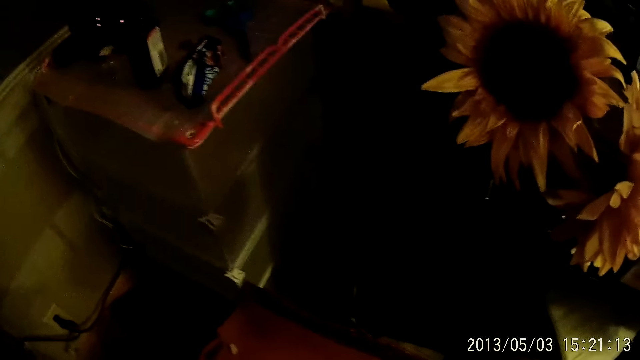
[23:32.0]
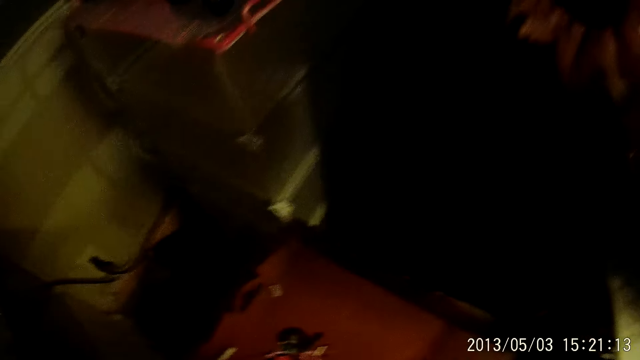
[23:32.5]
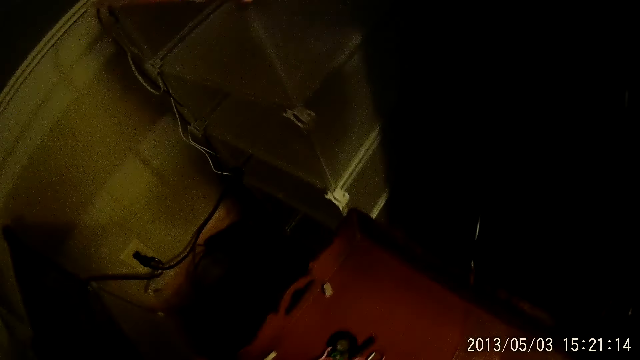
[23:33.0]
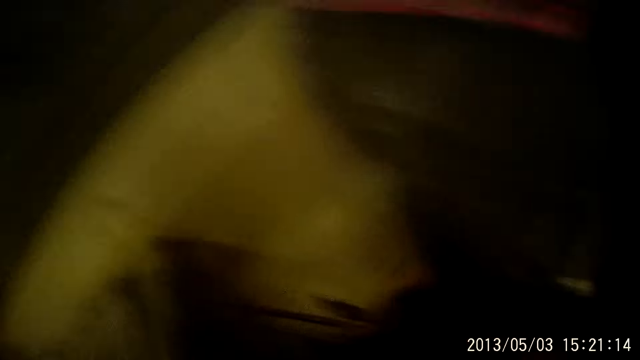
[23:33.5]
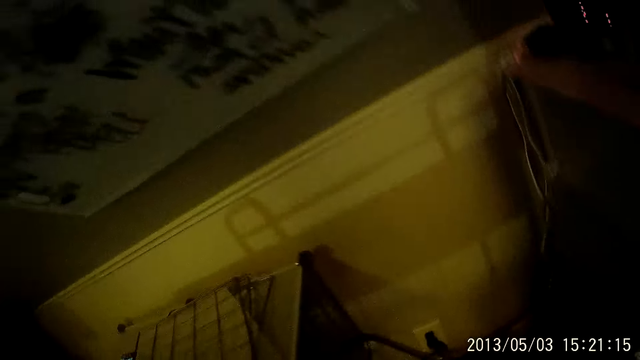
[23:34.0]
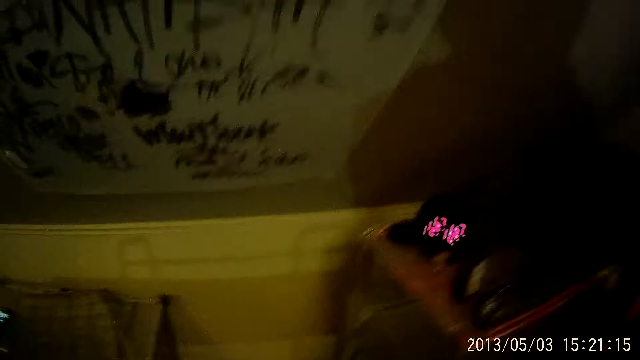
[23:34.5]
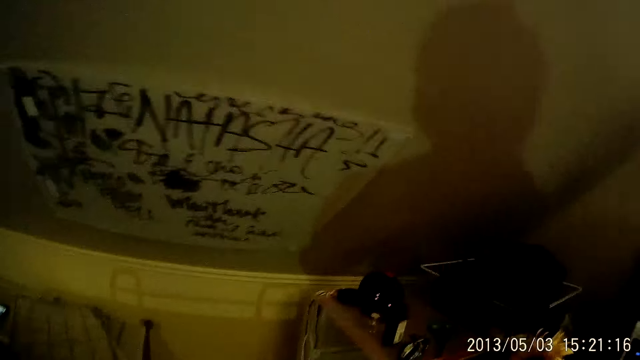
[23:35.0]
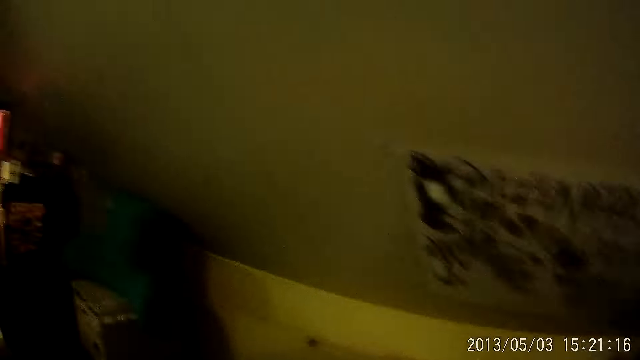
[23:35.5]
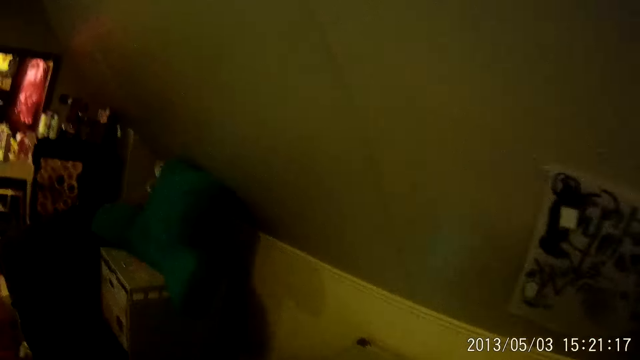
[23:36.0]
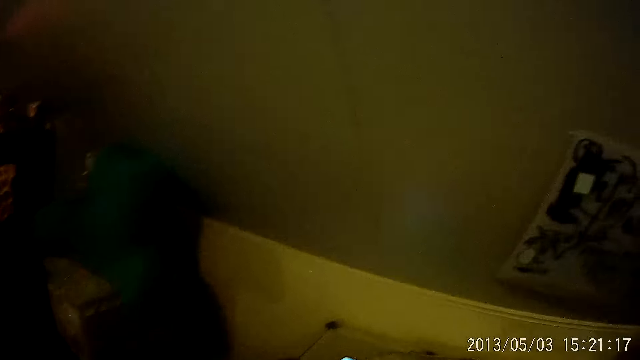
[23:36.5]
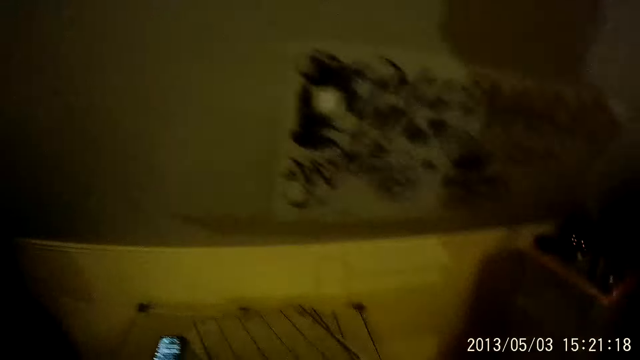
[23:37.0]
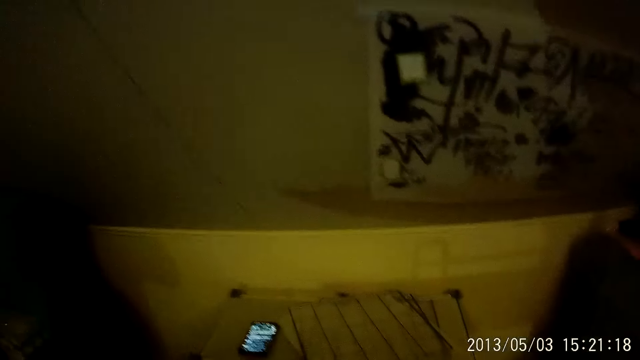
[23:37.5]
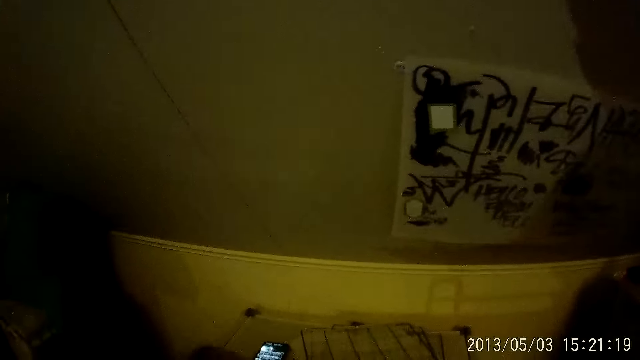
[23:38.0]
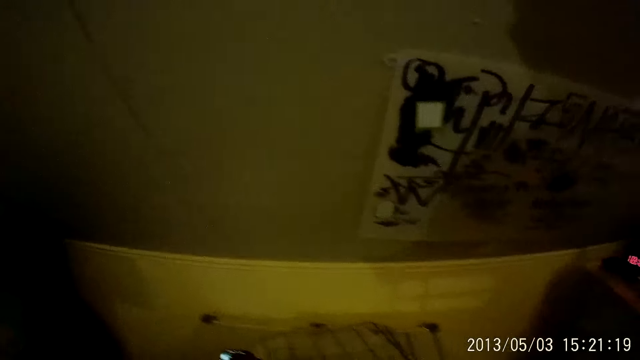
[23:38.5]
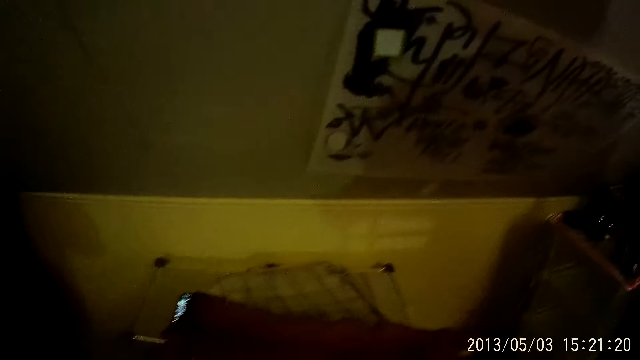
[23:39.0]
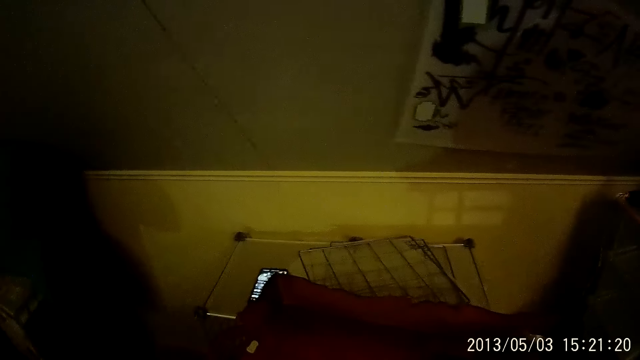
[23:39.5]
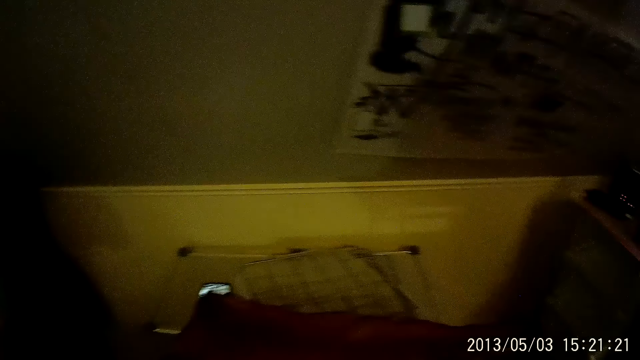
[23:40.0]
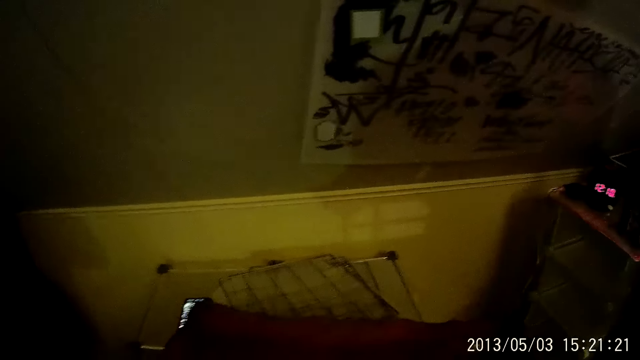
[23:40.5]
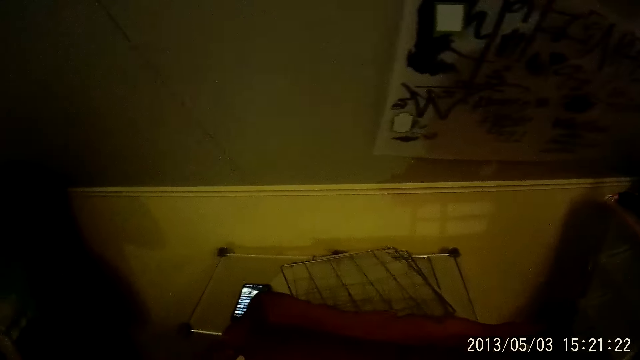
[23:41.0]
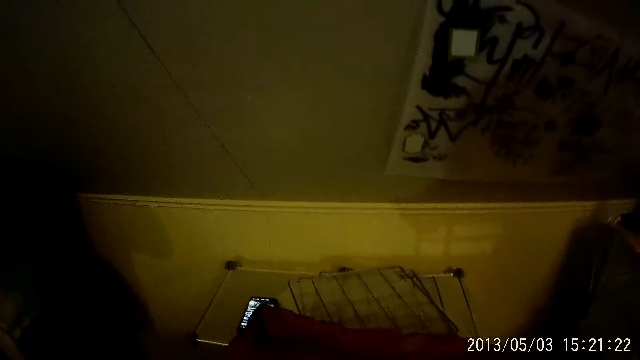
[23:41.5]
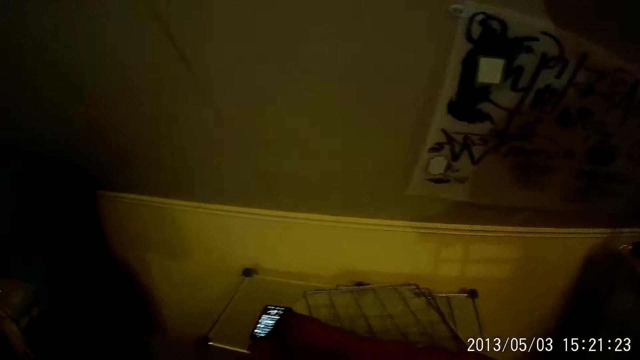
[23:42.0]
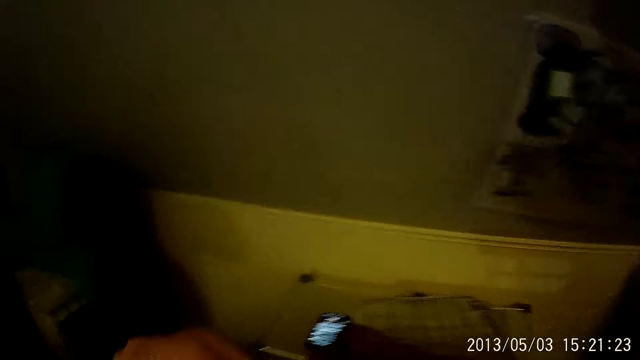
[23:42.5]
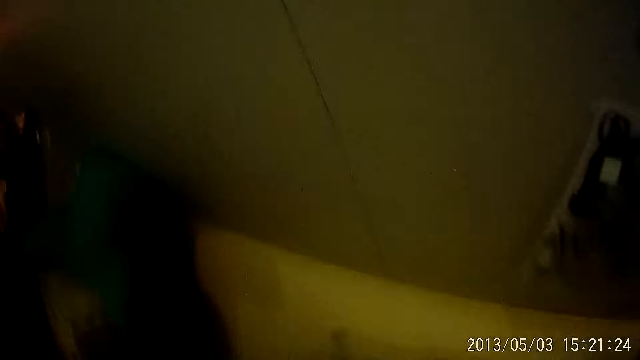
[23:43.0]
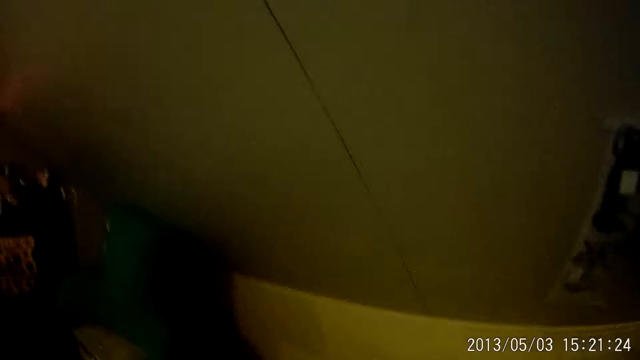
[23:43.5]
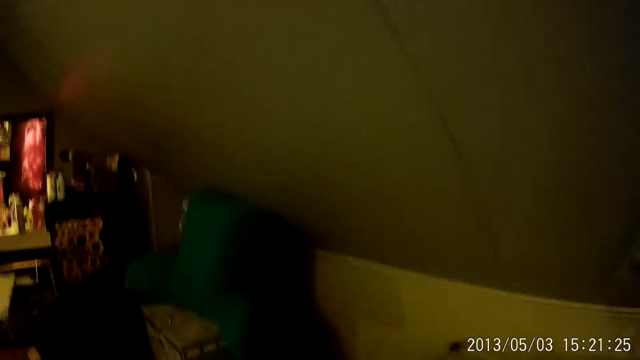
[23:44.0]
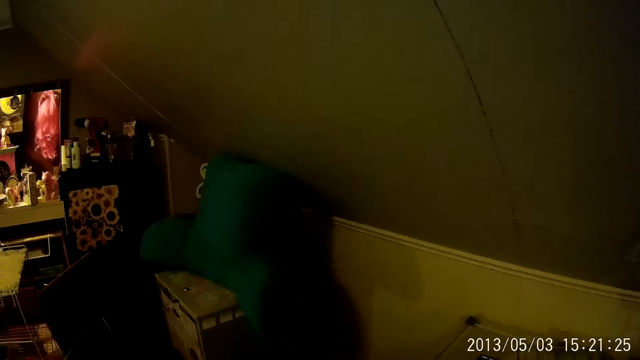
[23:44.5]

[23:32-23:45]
The camera wearer operates a mobile phone on a rack with her right hand.

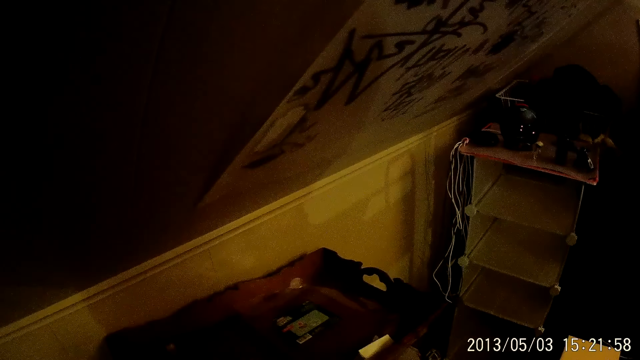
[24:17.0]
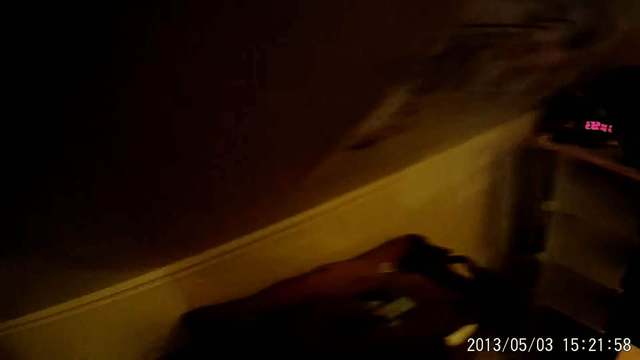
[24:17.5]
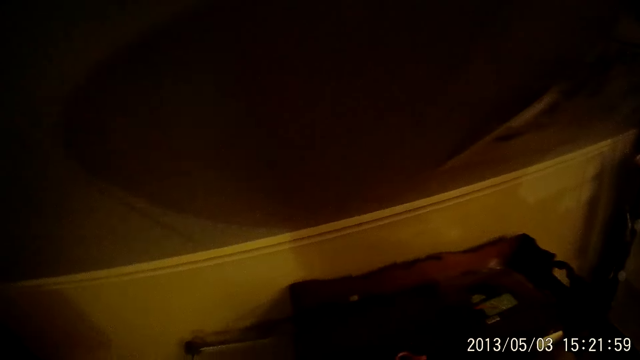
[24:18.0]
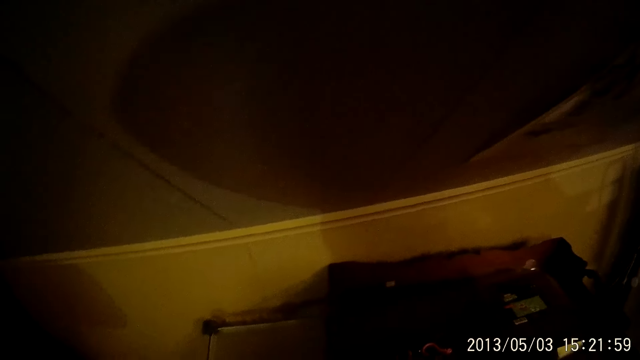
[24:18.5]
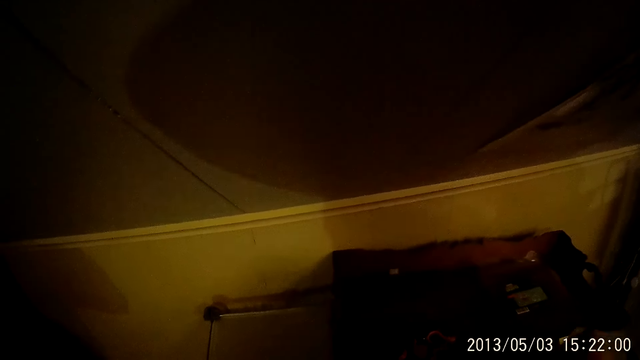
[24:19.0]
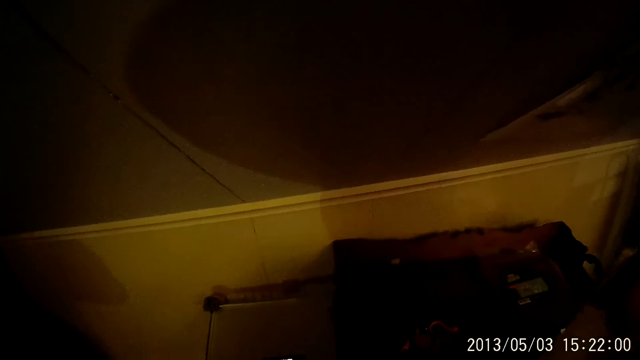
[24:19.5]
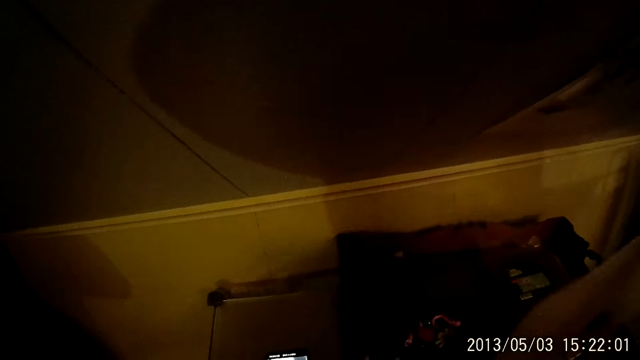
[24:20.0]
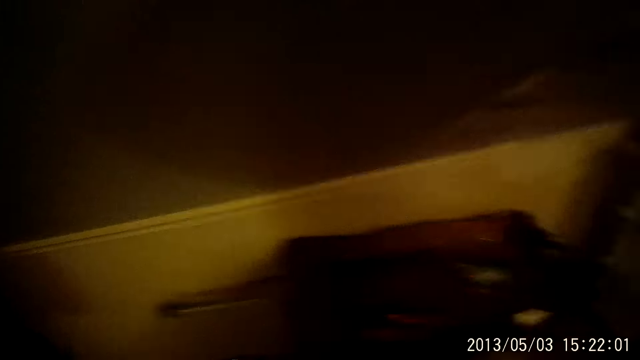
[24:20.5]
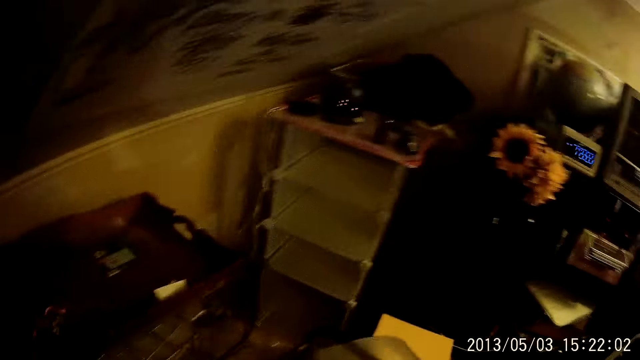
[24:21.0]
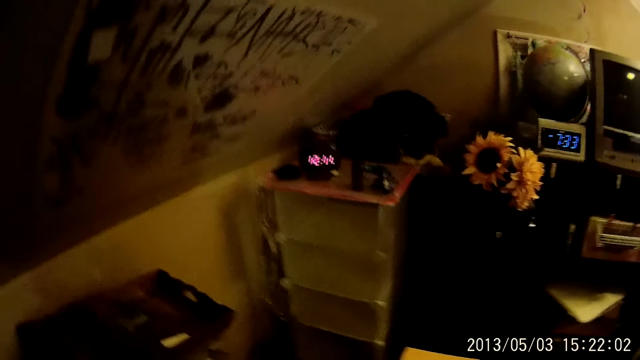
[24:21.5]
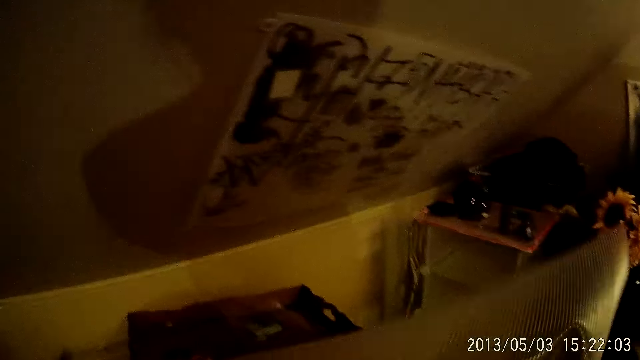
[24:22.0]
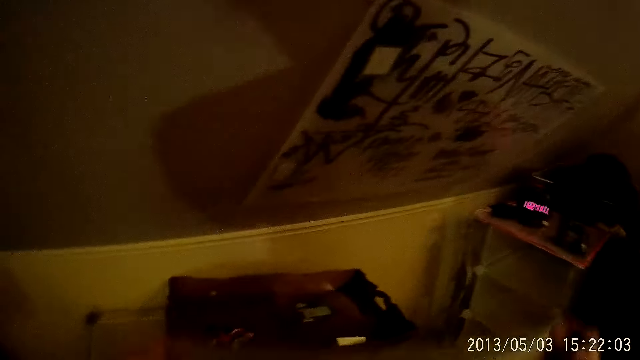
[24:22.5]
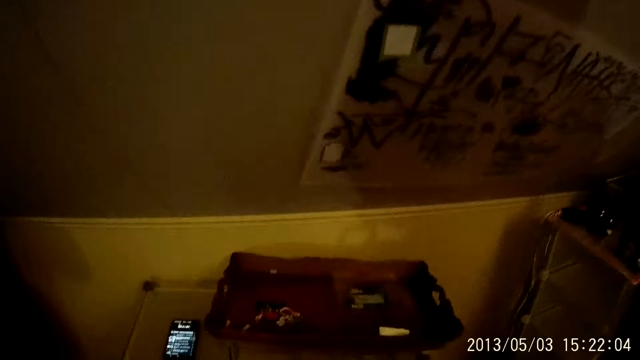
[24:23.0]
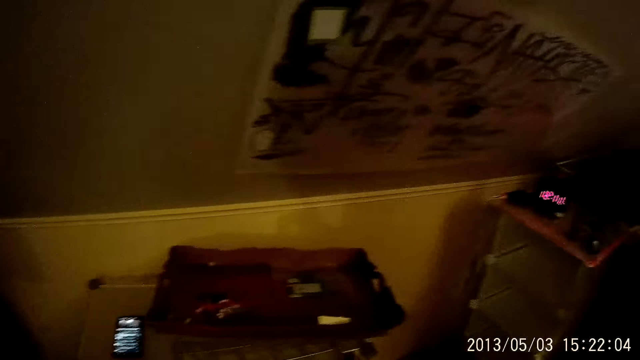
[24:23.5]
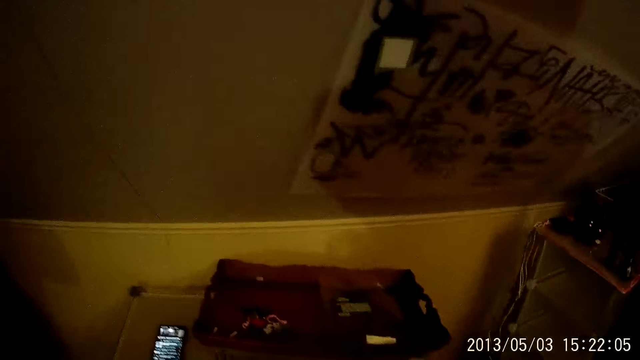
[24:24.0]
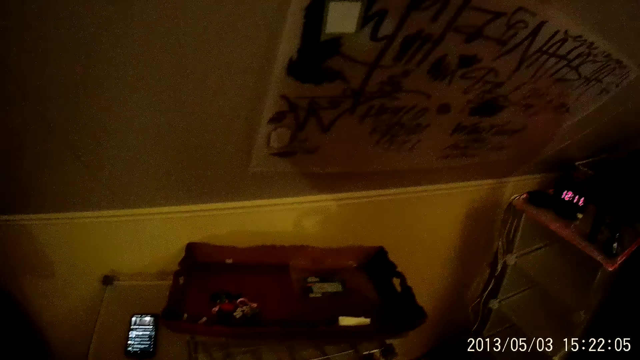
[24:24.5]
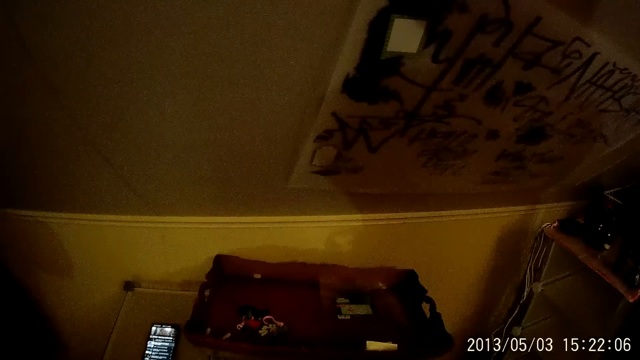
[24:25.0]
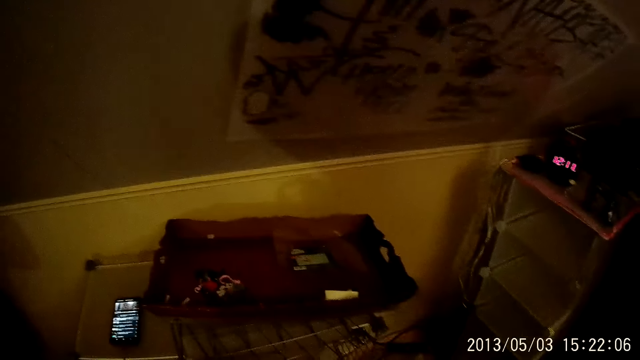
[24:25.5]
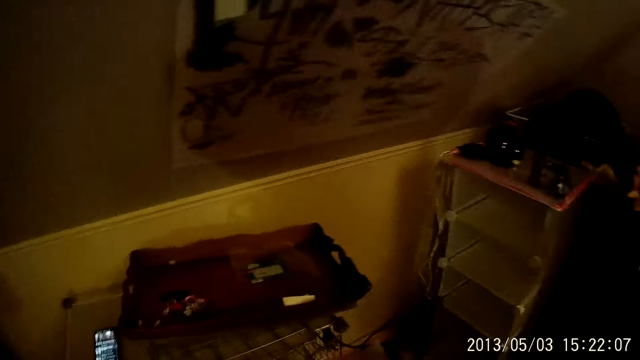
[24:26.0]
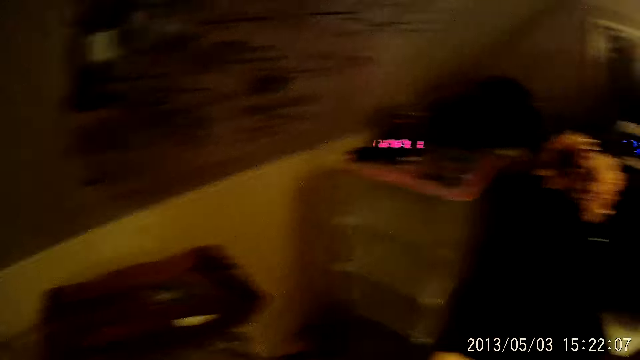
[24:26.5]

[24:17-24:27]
The camera wearer moves one hand. They spread something. They hold a piece of cloth with both hands.
